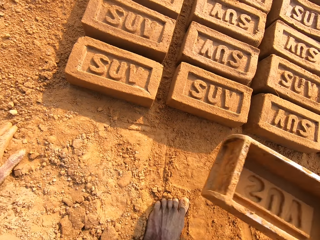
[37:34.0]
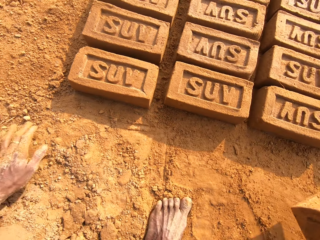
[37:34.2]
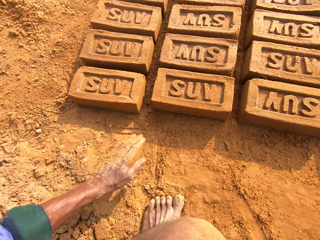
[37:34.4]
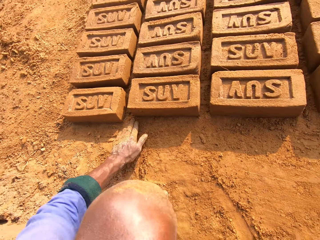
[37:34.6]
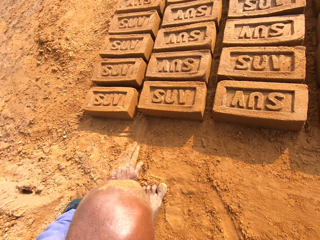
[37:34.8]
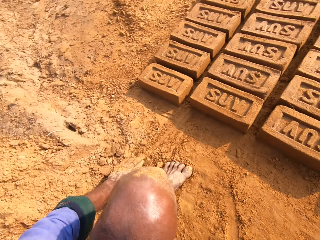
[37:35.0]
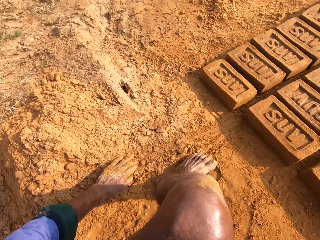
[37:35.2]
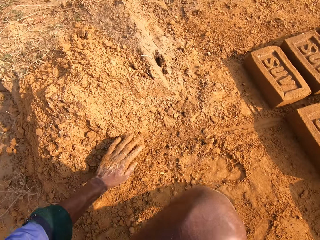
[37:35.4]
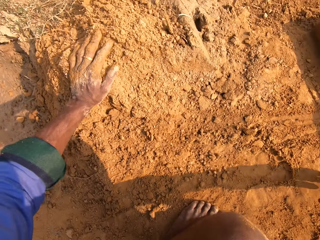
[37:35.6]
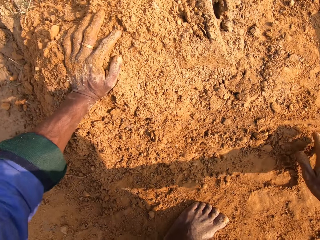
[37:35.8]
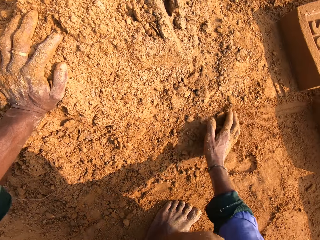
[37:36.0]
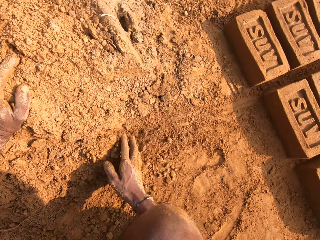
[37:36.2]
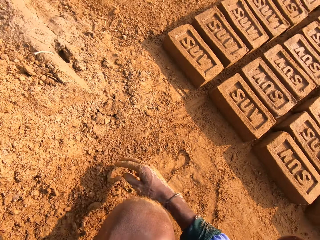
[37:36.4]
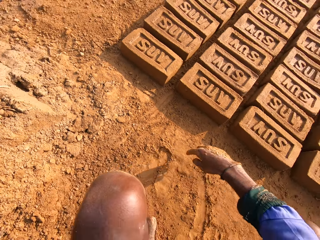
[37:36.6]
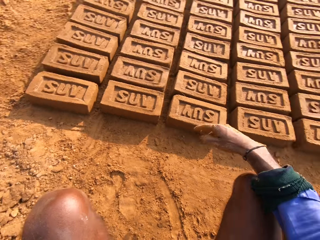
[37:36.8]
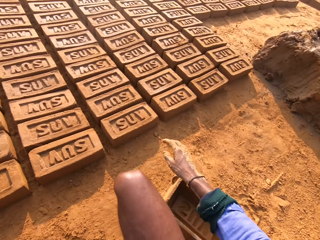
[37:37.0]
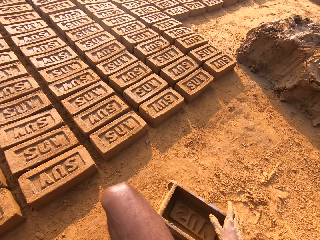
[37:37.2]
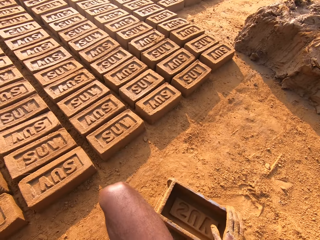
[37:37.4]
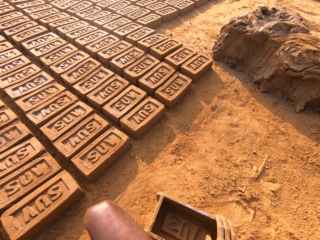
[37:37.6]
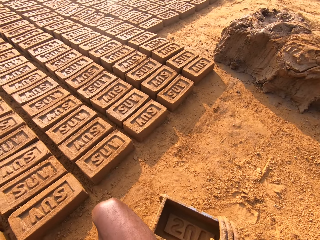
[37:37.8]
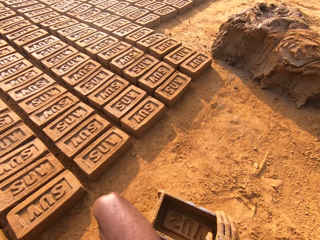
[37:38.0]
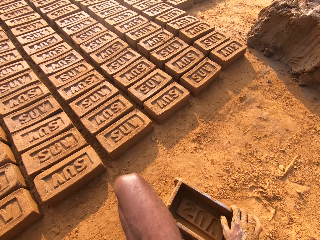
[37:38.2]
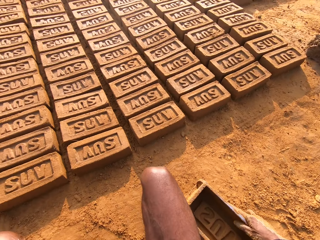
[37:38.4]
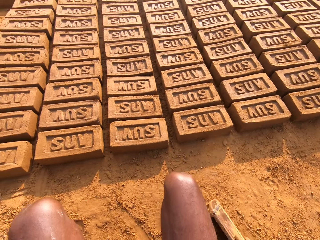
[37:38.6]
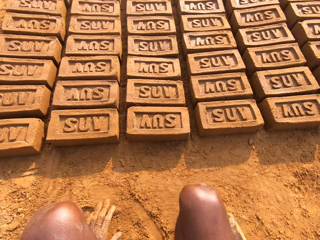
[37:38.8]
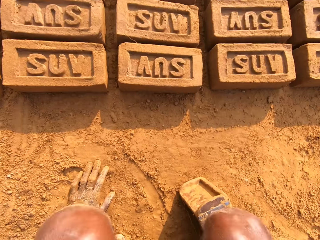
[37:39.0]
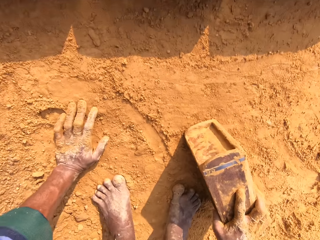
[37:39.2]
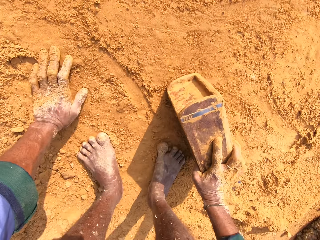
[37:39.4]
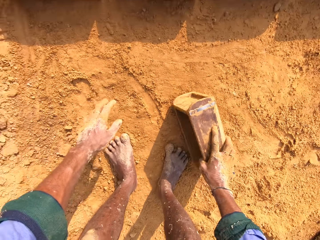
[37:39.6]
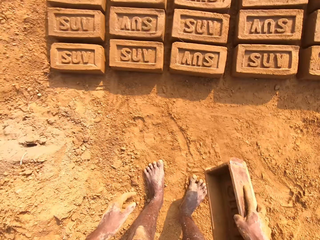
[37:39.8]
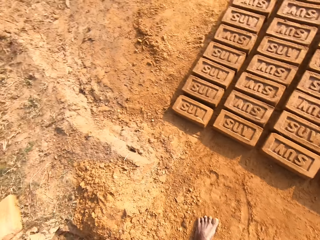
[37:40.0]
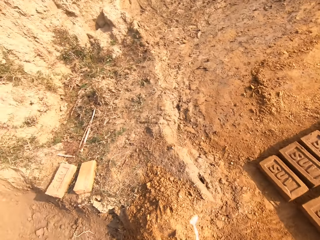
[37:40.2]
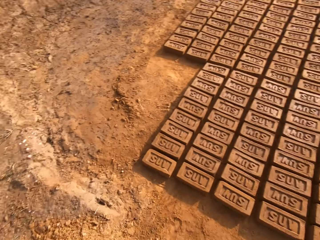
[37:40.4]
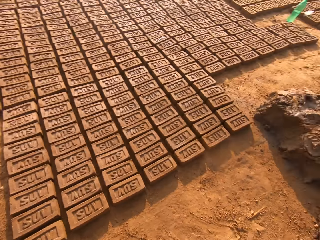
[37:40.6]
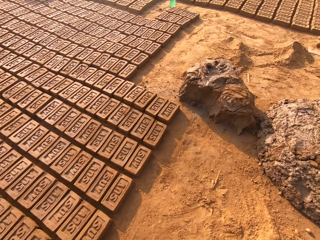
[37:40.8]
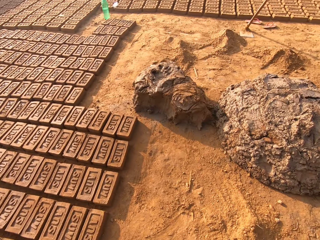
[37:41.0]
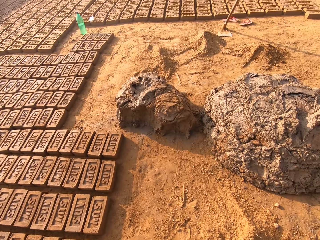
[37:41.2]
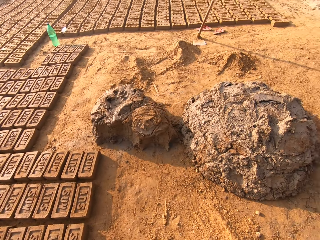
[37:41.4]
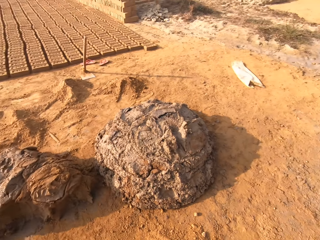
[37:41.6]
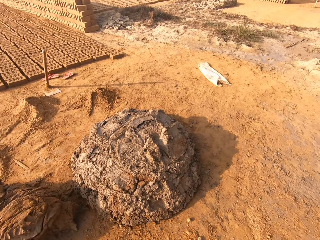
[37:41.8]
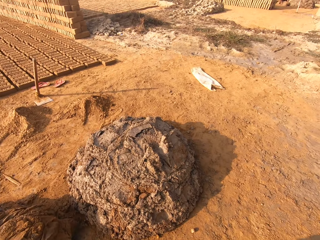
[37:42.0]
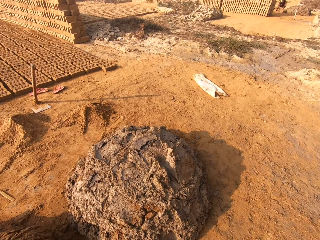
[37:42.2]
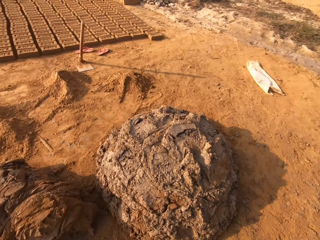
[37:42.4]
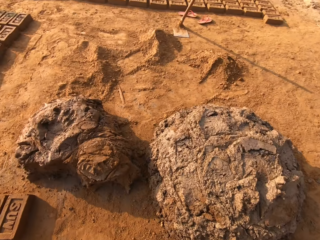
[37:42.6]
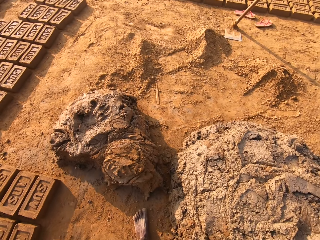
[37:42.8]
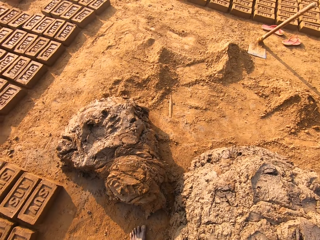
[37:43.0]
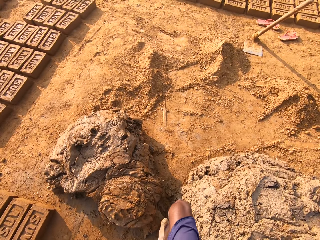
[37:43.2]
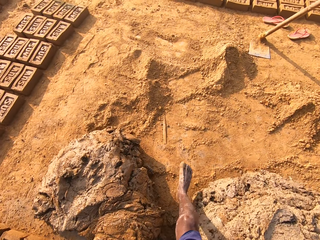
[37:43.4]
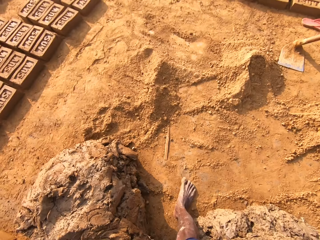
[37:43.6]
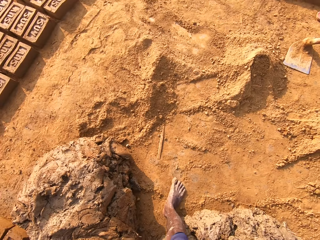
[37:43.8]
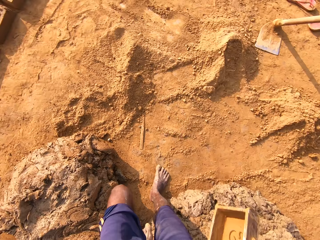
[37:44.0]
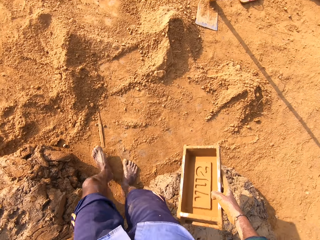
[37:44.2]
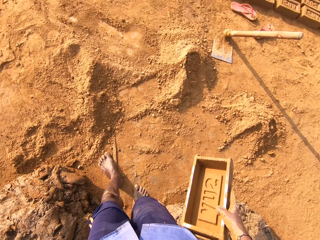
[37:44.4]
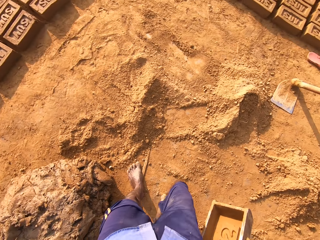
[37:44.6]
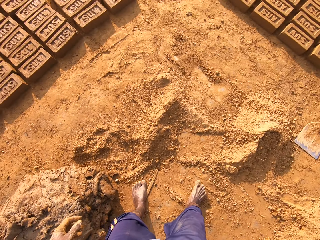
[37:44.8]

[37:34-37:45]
The camera wearer puts the brick down. They move the brick mold. They take the brick mold. They turn. They rub the left hand on the ground. They turn. They rub hands on the sand. They move. They turn around. They touch the brick mold. They hold the brick mold. They take the brick mold. They bend. They look around. They stand up. They turn around. They walk around the brick ground.

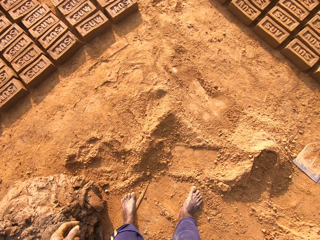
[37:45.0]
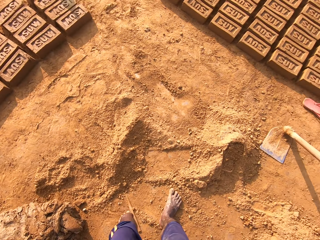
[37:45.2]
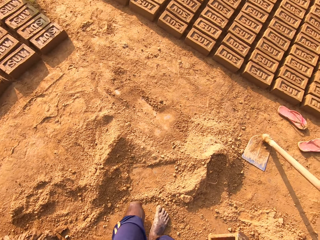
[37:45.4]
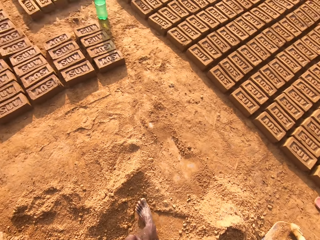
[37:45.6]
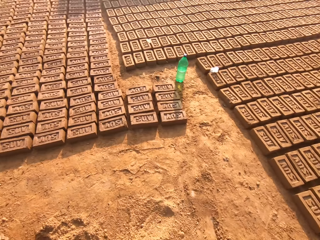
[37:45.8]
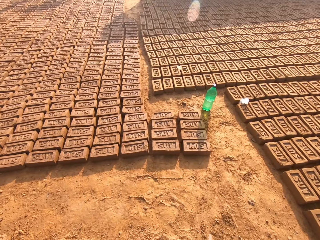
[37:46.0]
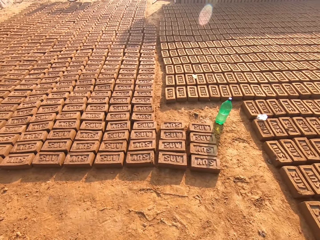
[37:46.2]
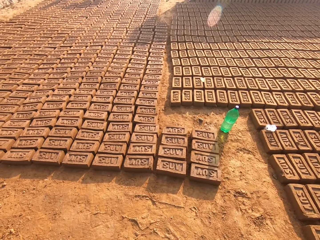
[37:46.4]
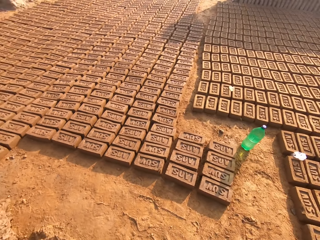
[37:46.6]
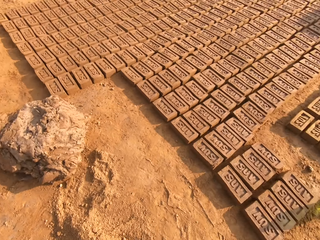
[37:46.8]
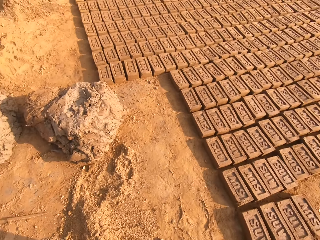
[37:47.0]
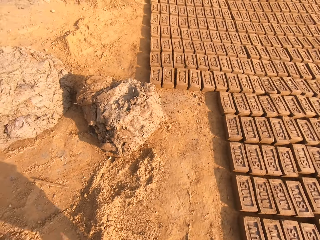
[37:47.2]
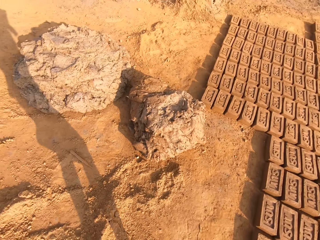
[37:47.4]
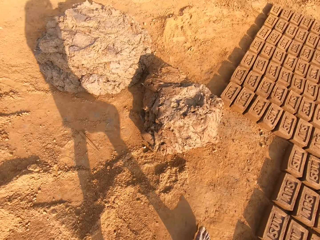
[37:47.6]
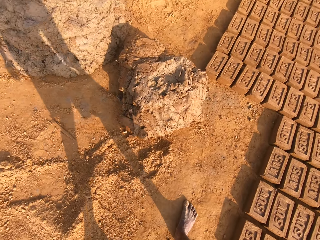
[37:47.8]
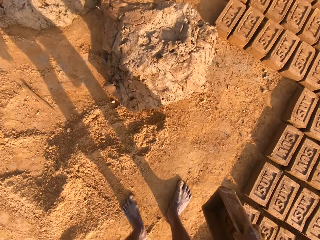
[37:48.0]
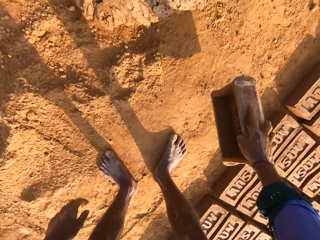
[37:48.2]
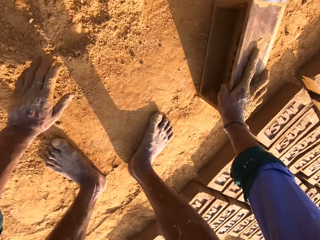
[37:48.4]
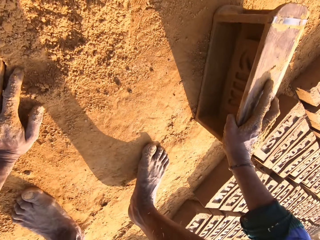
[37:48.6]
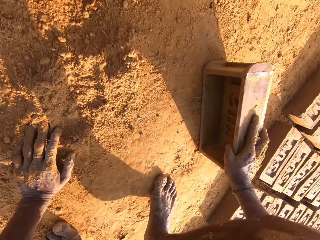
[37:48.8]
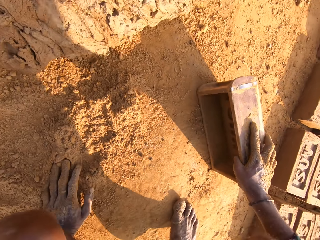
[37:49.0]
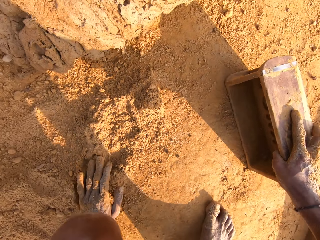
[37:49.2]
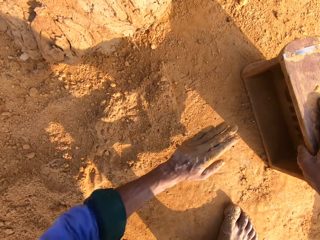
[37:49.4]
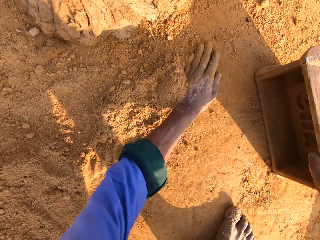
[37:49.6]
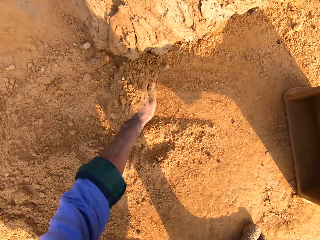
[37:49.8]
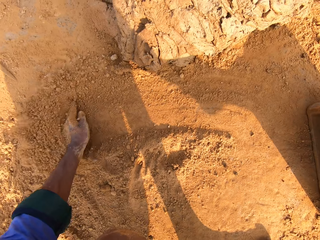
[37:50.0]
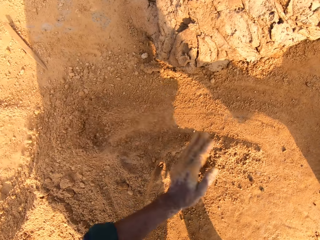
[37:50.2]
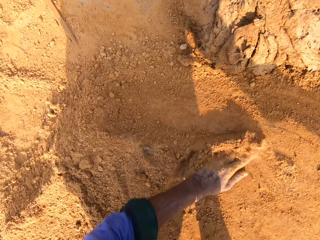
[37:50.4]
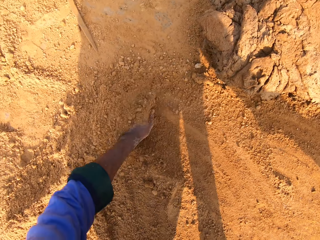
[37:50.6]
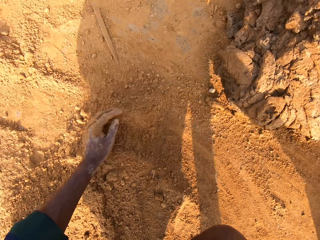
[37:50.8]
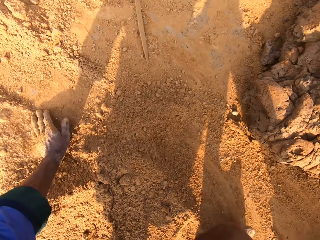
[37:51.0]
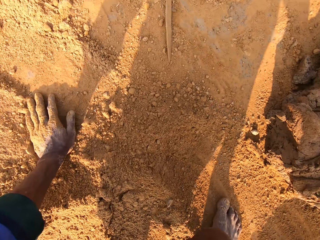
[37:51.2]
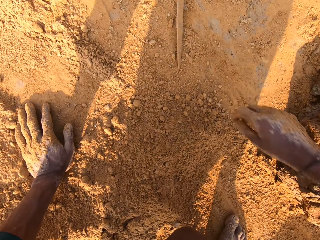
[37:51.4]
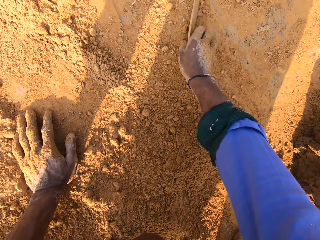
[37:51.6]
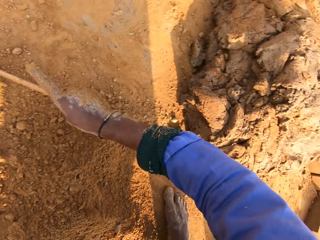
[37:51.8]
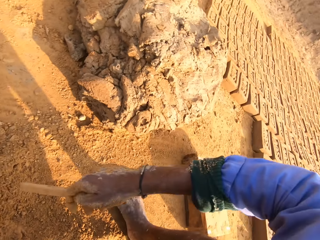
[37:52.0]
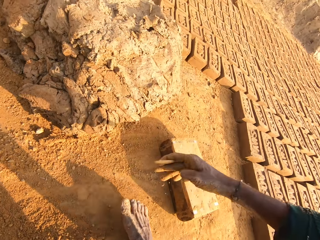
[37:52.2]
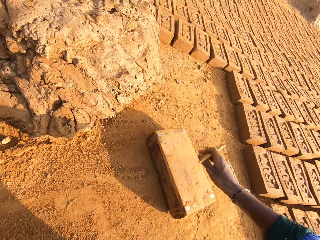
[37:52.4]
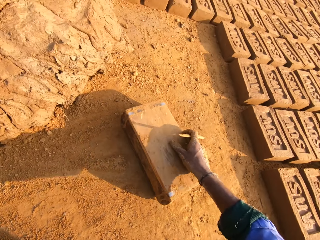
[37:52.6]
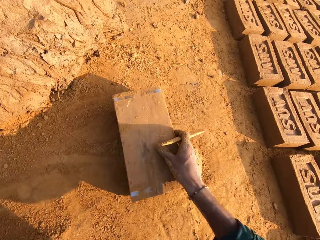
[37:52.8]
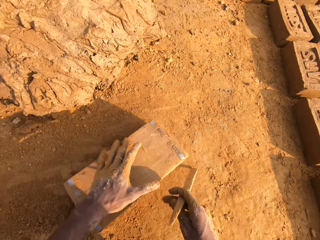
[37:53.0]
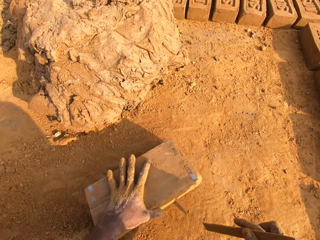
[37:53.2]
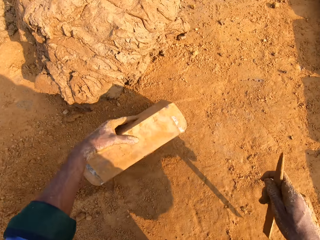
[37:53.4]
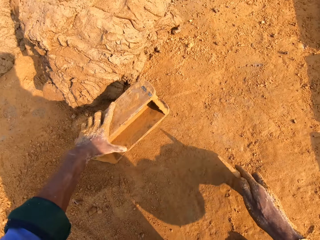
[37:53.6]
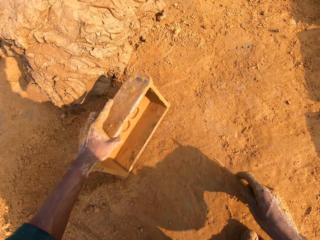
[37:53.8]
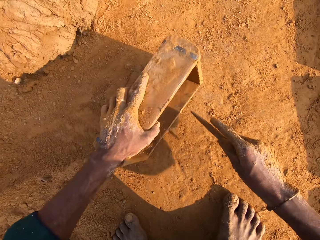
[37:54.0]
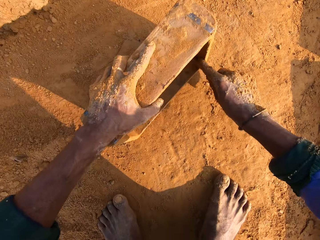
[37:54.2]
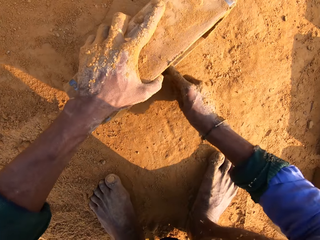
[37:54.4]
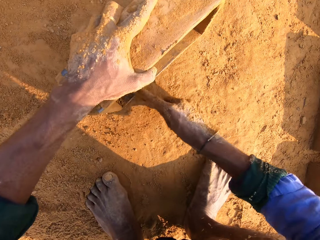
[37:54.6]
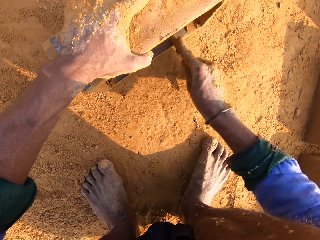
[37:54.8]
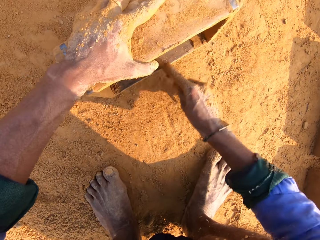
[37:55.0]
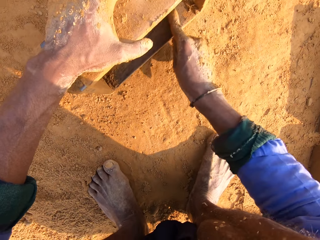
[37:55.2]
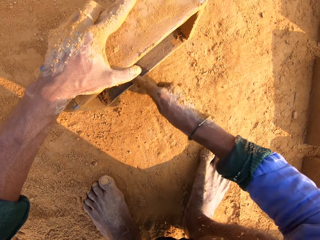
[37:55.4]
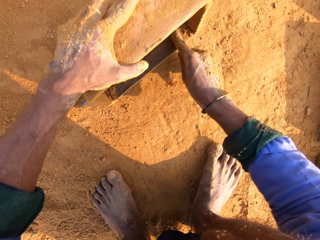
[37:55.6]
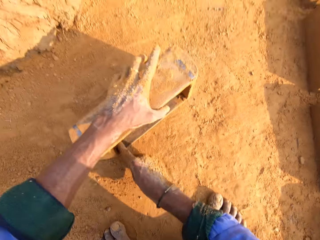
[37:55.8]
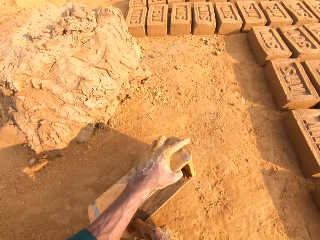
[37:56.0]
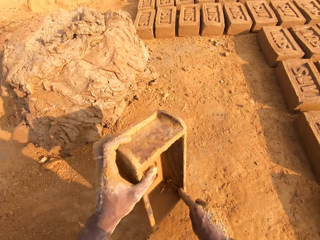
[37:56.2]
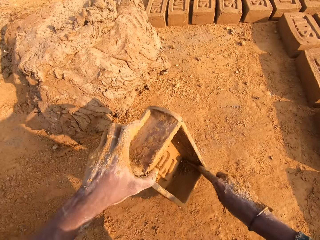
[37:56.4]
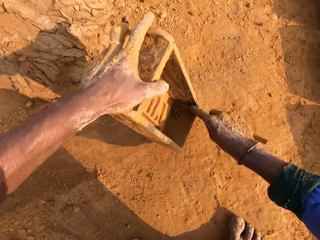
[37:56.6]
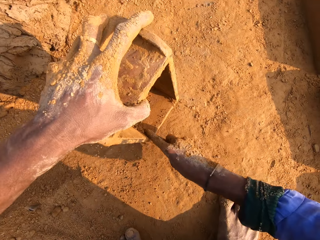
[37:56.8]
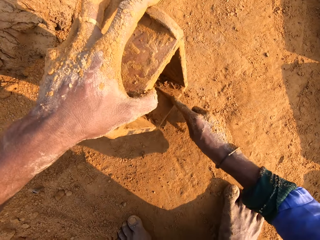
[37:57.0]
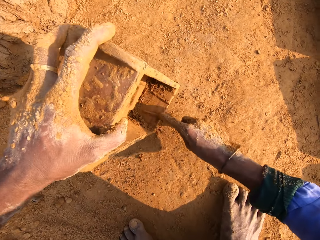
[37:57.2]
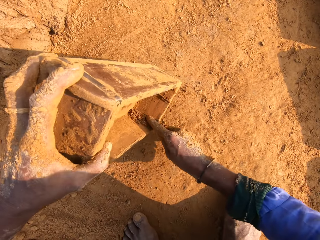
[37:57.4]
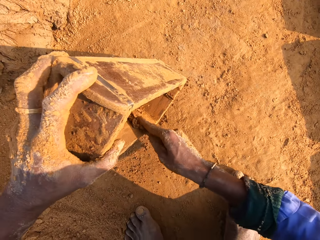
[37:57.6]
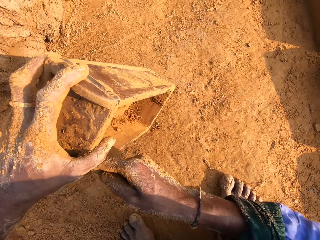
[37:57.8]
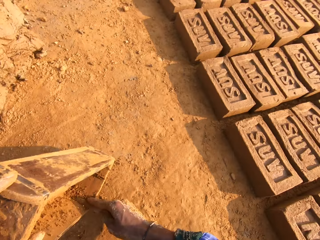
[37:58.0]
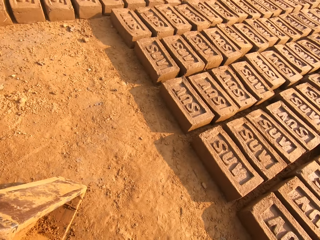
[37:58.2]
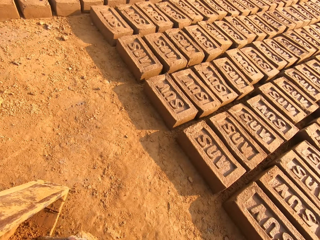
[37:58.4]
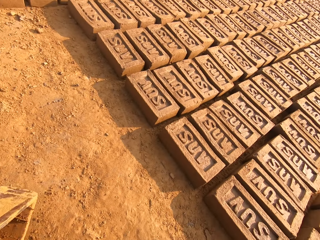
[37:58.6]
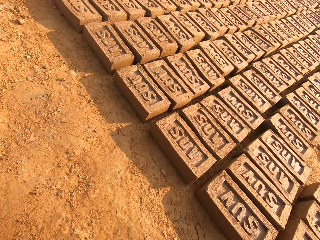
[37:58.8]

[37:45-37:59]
The camera wearer looks around. They walk near the bricks. They bend. They hold the brick mold on the ground. They lean the left hand on the ground. They look around. They scoop sand or soil on the ground. They spread the soil on the ground. They gather the sand. They move. They take a stick on the ground. They turn. They touch the brick mold. They hold the brick mold. They hold the brick mold with the left hand. They turn the brick mold. They move the brick mold. They scrape in the brick mold with the stick. They turn the brick mold. They scrape in the brick mold with the stick. They look around.
